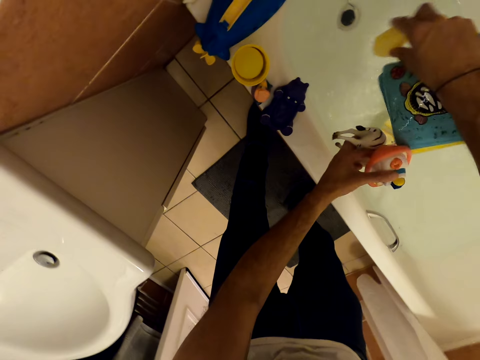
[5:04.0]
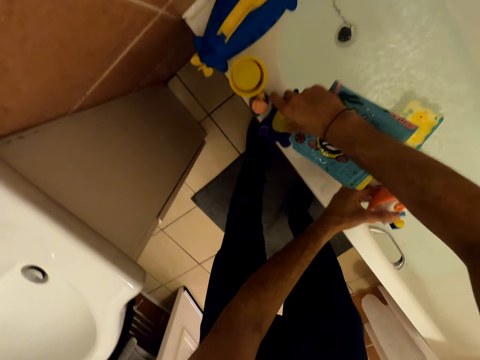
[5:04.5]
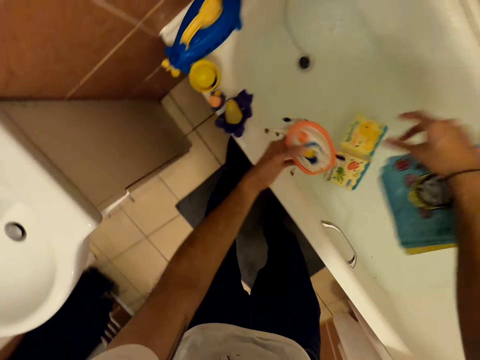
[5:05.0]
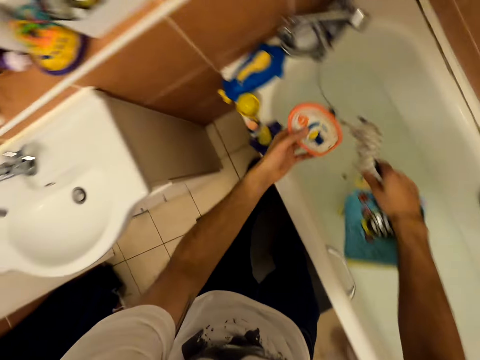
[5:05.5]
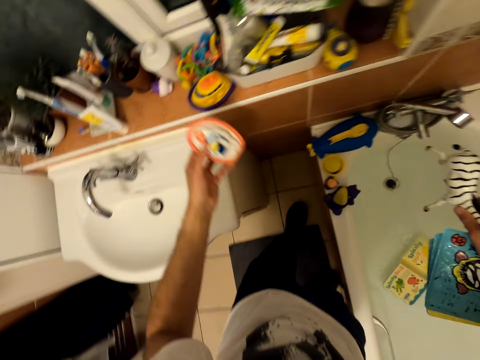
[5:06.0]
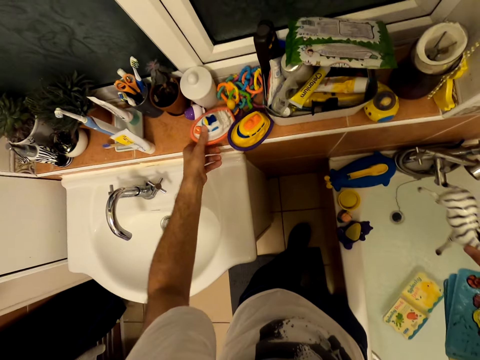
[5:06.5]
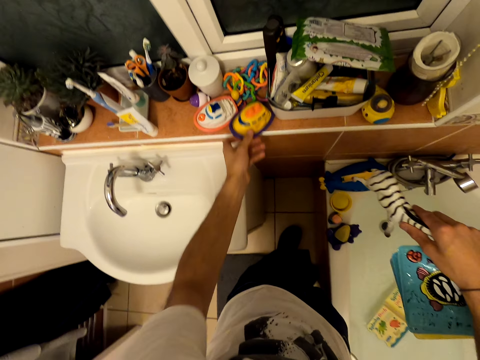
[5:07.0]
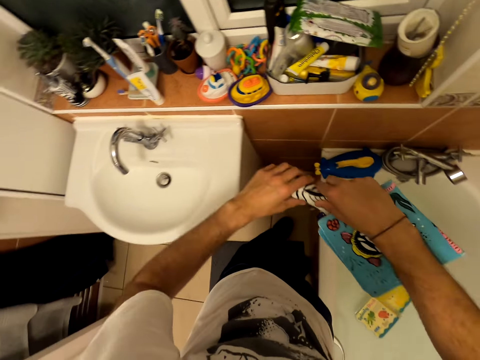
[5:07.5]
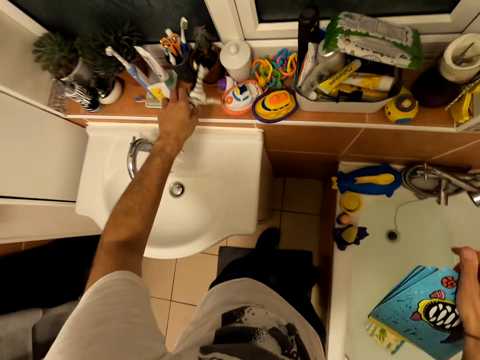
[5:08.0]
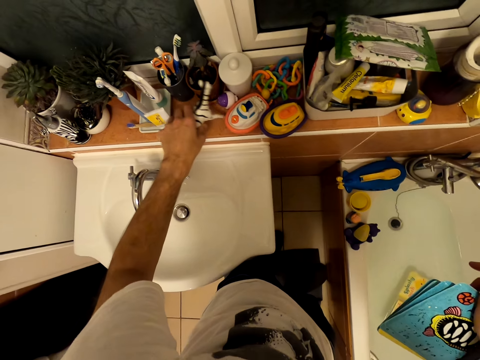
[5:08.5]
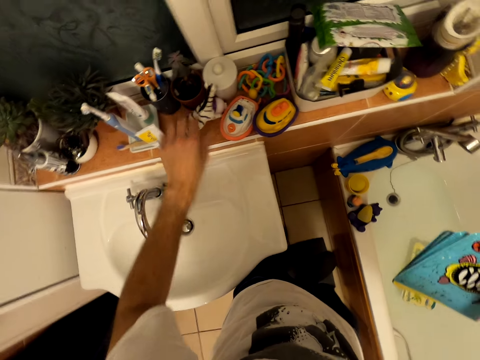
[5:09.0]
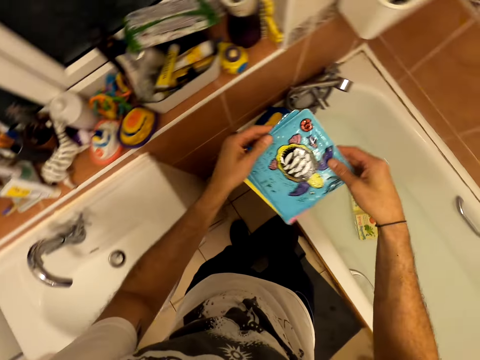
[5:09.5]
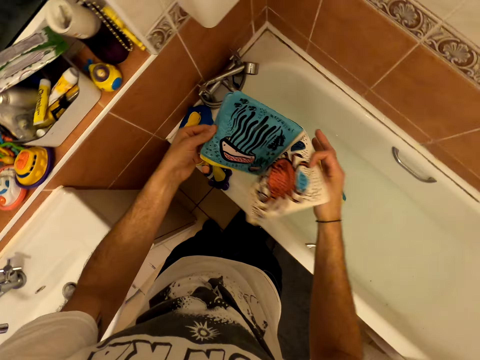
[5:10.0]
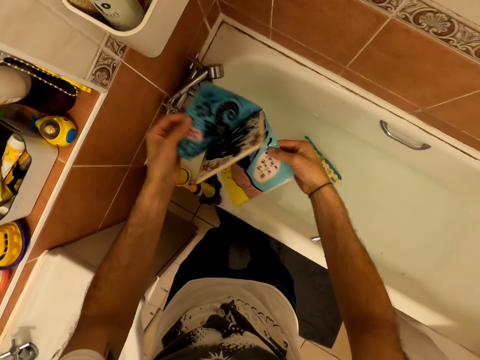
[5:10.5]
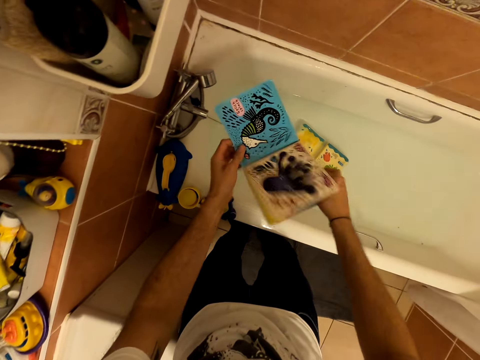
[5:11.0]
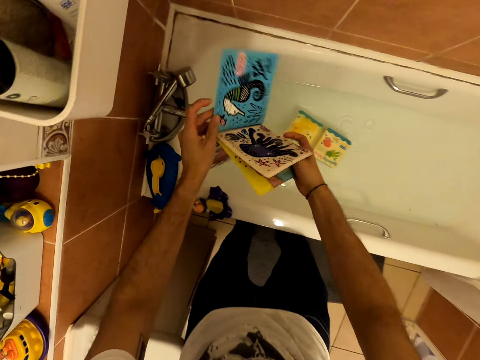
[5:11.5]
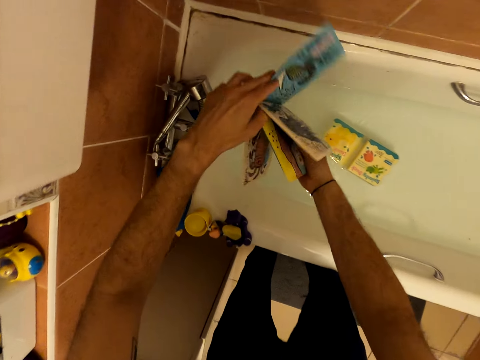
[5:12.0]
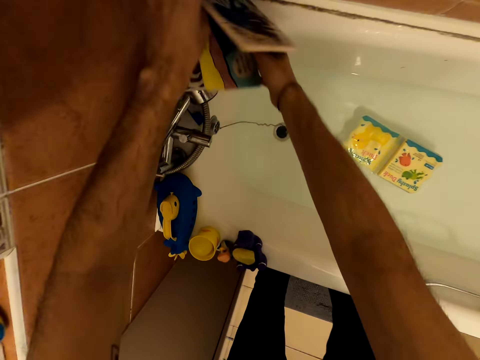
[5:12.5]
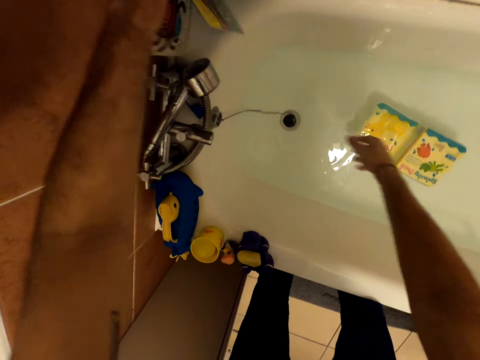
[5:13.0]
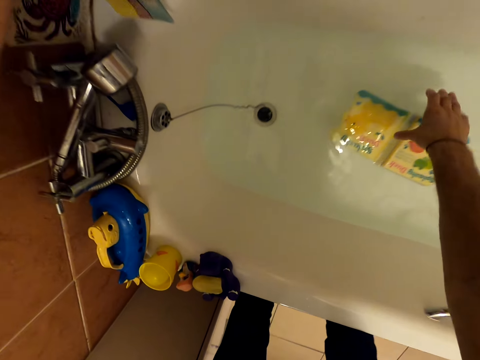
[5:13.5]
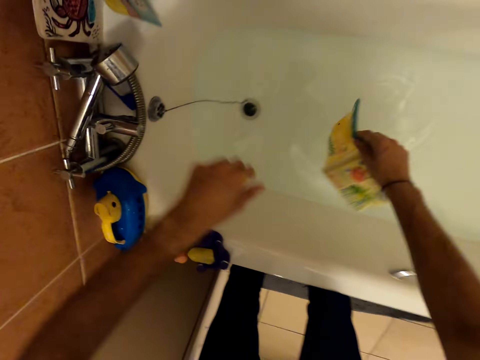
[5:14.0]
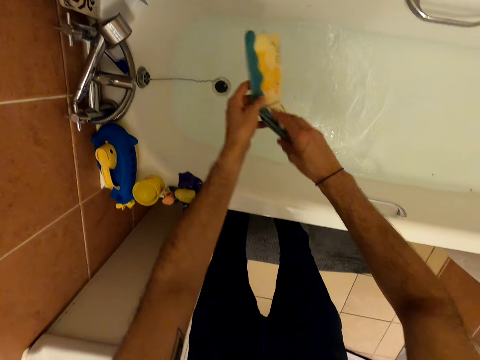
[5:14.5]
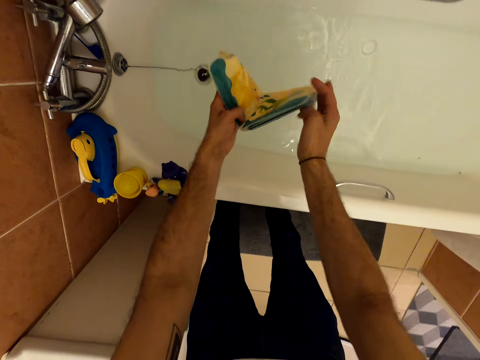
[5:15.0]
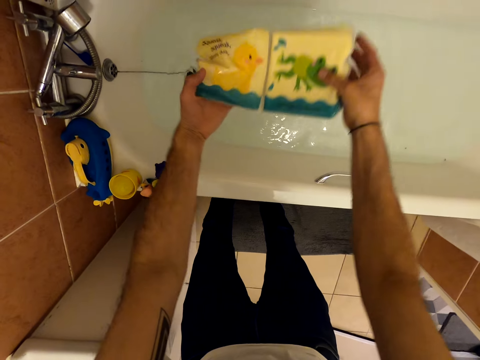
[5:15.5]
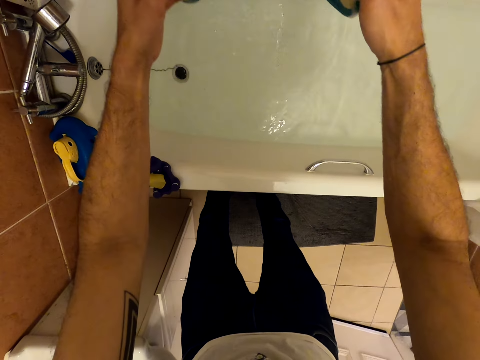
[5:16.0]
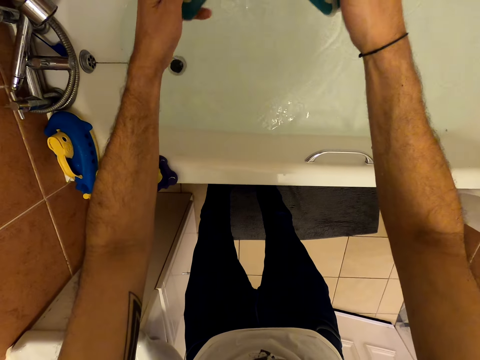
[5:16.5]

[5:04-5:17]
The camera wearer shakes the toy. They put the toy on the bathtub. They hold the toys. They put the toys on the countertop. They open the toy book. They put the toy book on the bathtub. They pick up the toy book.

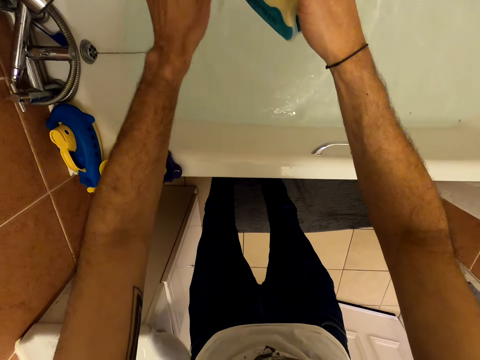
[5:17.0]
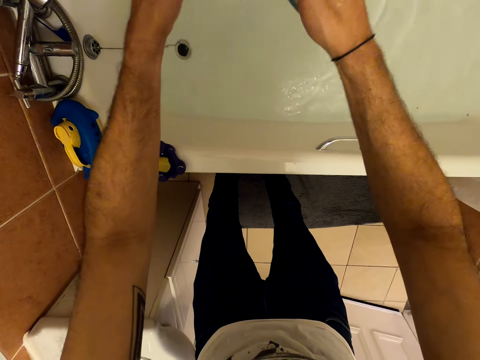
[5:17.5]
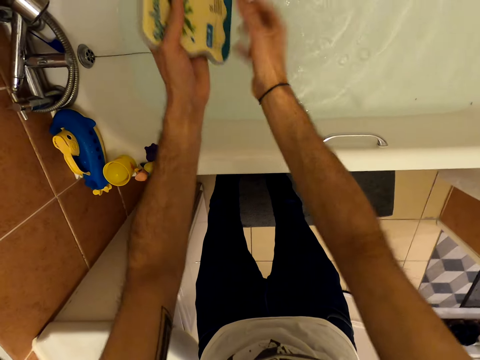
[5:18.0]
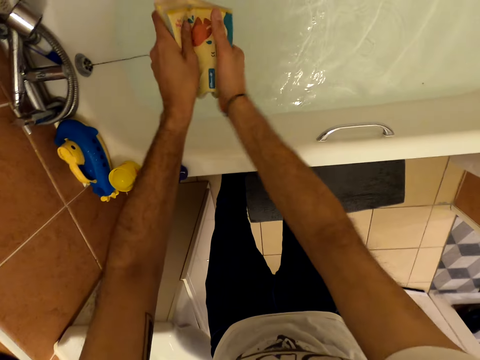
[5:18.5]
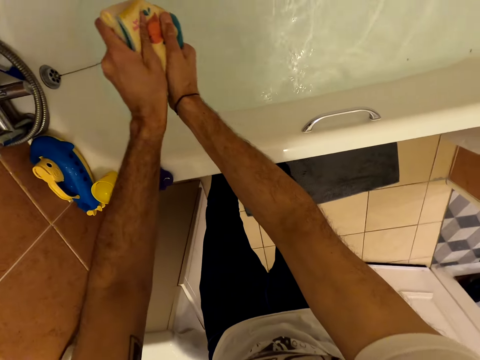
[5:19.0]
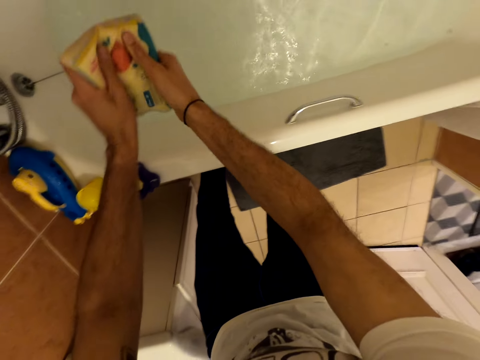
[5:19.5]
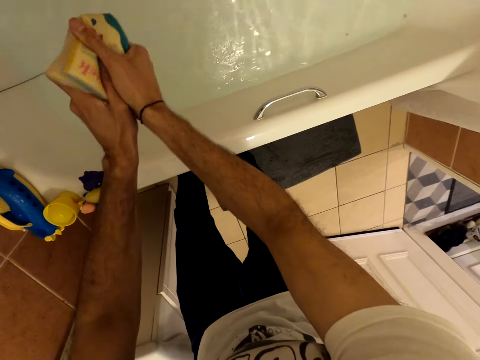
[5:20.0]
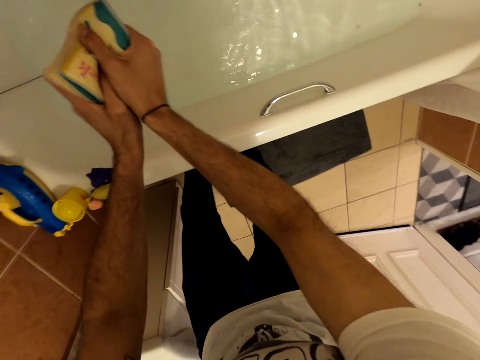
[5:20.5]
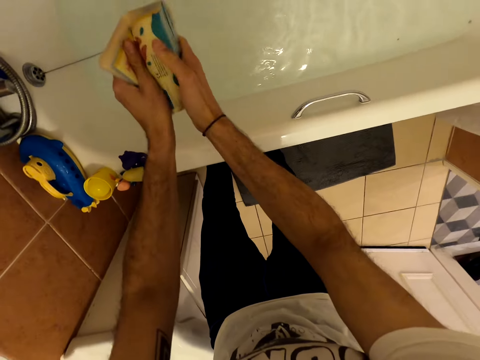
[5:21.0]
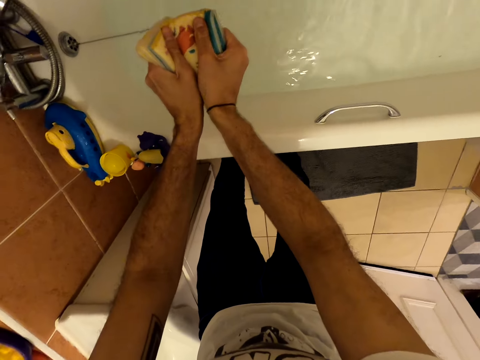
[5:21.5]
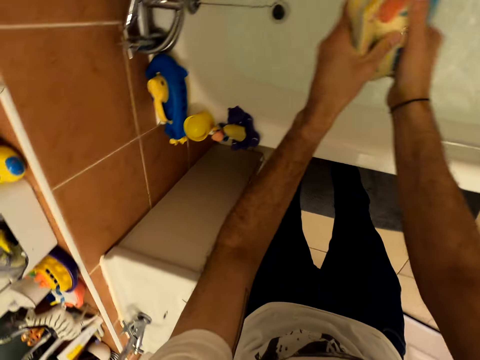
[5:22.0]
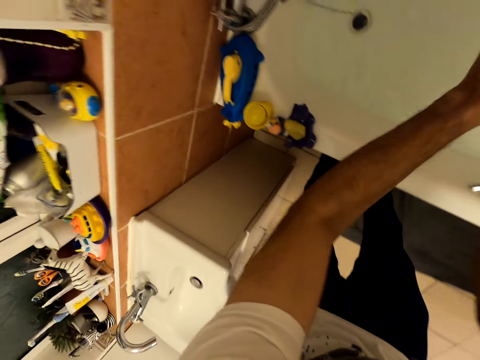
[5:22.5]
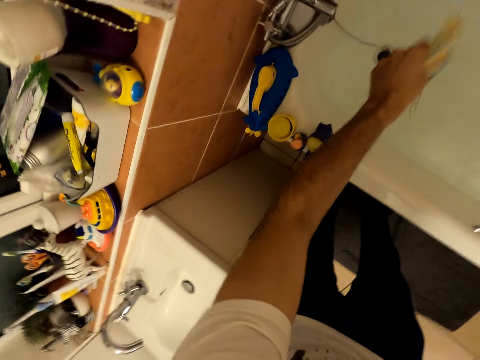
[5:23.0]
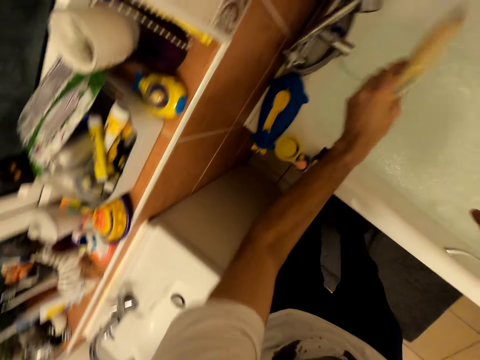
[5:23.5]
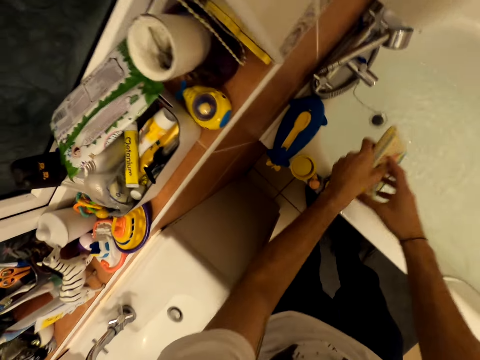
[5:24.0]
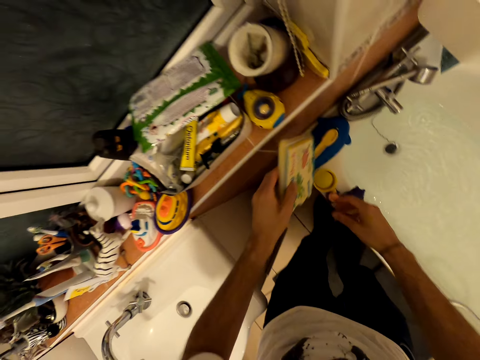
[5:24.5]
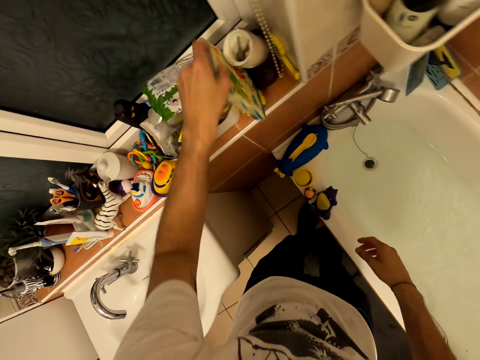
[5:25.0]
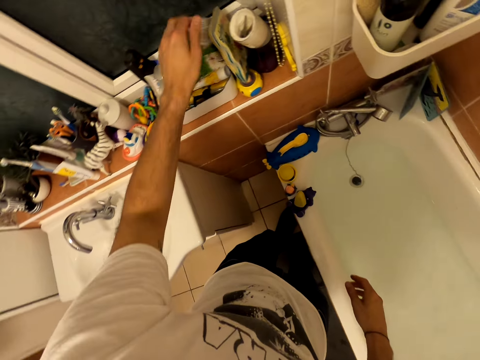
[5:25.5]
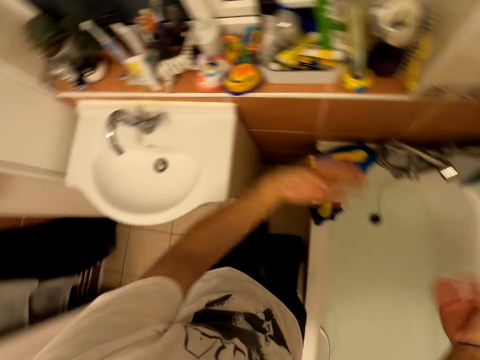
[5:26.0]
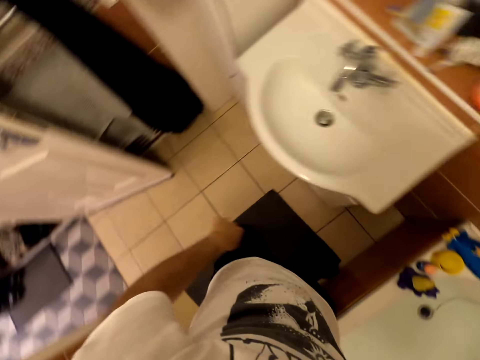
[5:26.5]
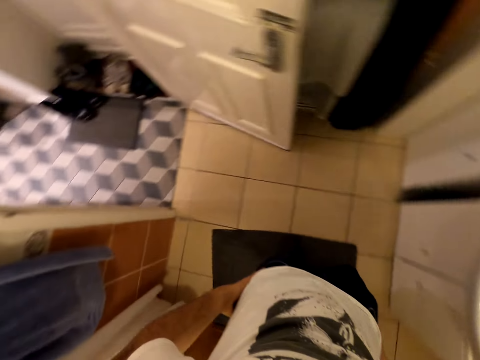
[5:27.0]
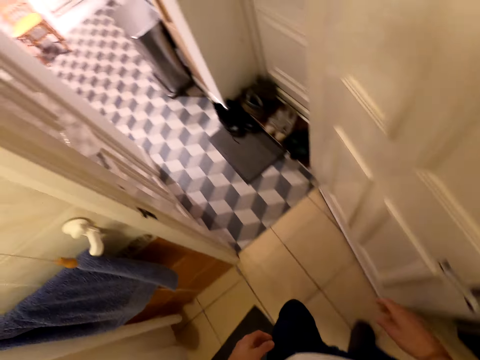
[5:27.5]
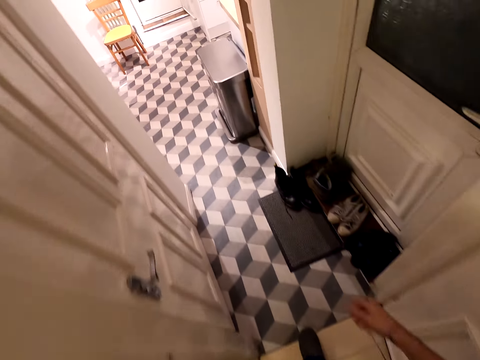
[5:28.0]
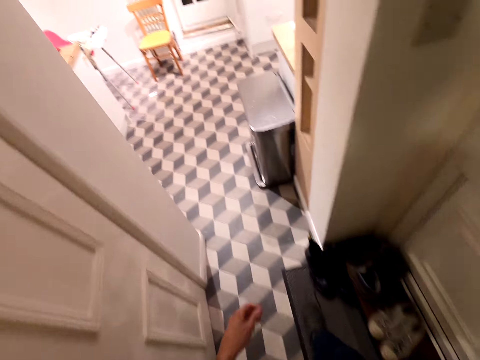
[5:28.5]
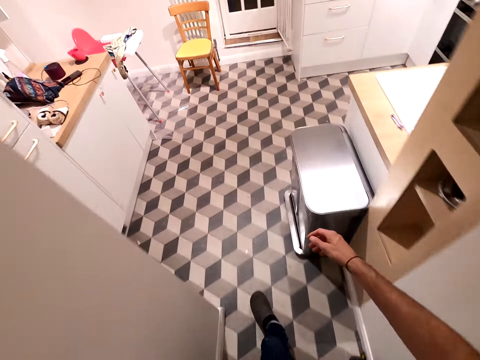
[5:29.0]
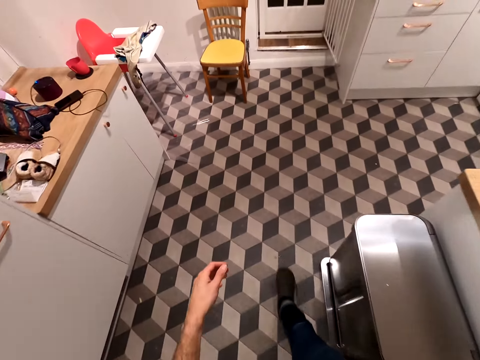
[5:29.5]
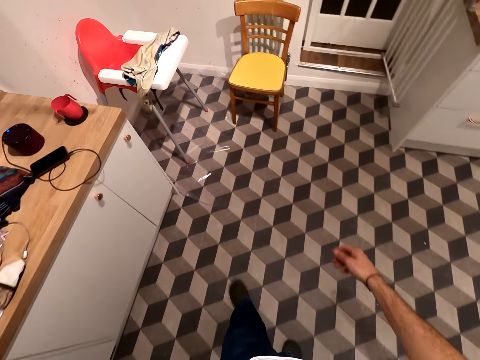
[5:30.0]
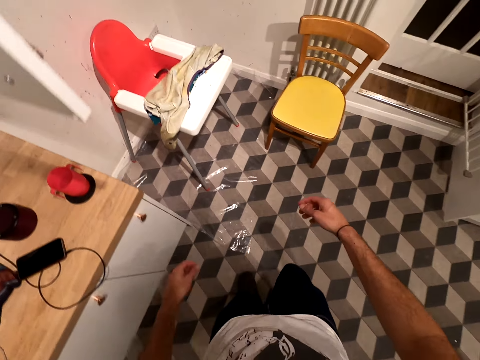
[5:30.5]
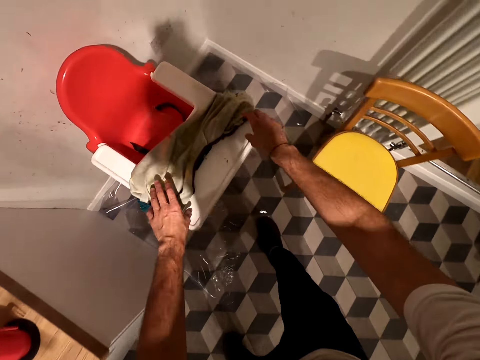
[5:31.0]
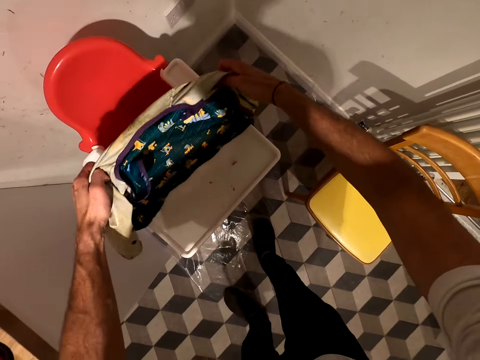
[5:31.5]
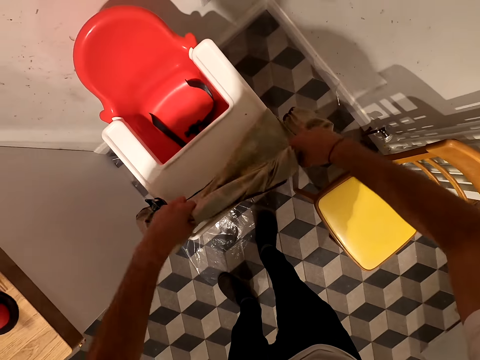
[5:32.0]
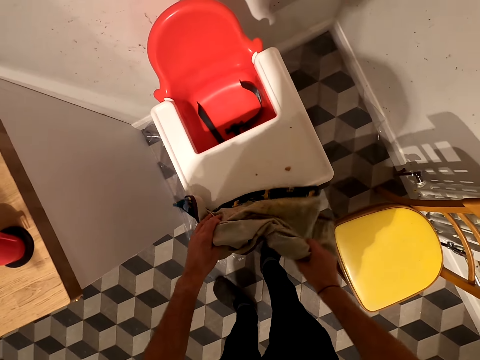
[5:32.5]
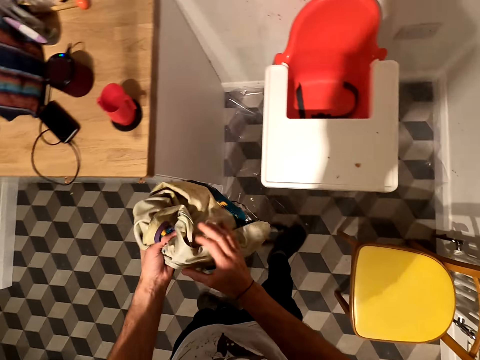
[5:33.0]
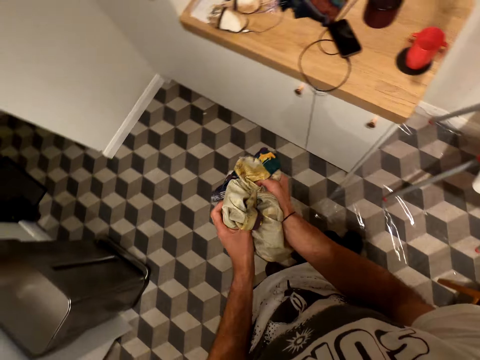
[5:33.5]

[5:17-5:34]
The camera wearer squeezes out water from the play book. They shake the play book. They shake their hand. They put the play book on the countertop. They wipe their hands on the trousers. They walk. They pick up a cloth. They fold the cloth. They touch the cloth.
